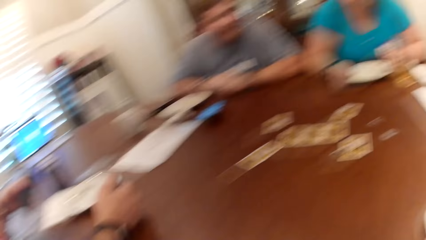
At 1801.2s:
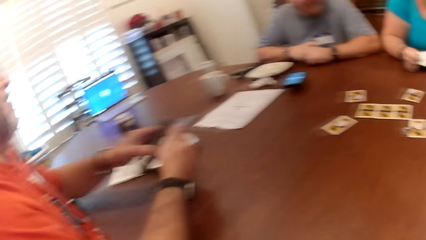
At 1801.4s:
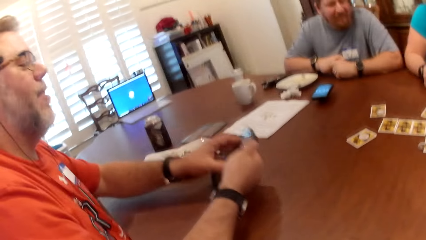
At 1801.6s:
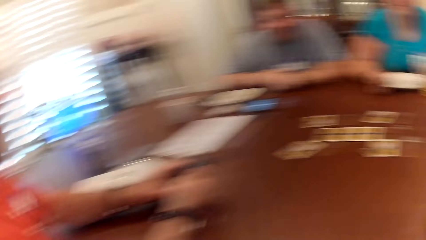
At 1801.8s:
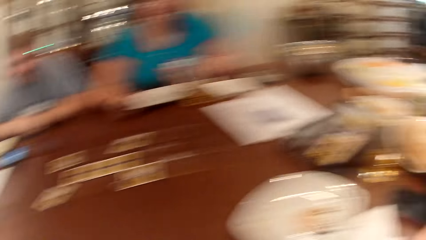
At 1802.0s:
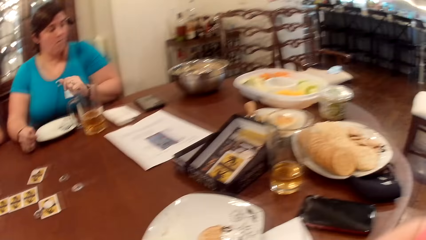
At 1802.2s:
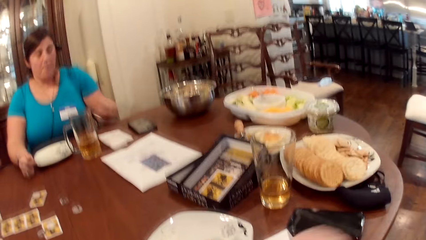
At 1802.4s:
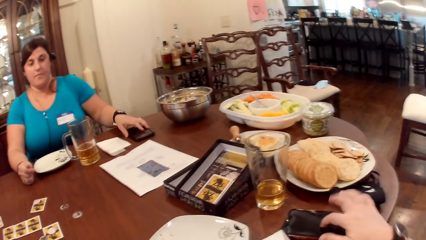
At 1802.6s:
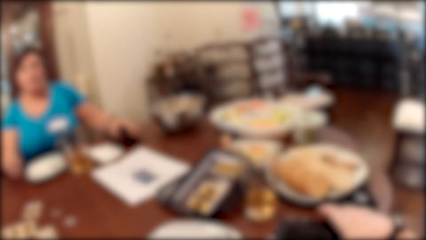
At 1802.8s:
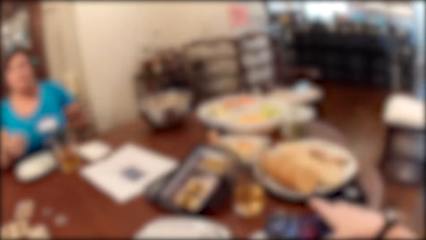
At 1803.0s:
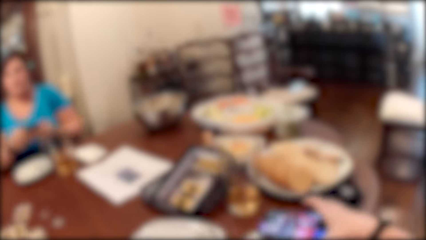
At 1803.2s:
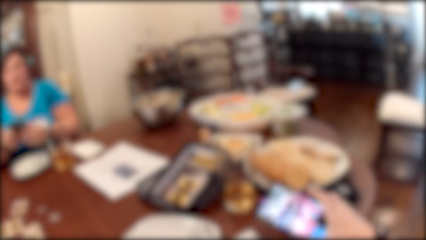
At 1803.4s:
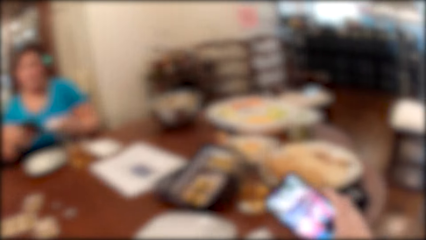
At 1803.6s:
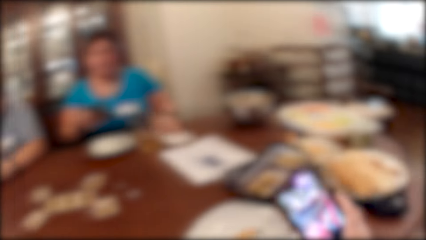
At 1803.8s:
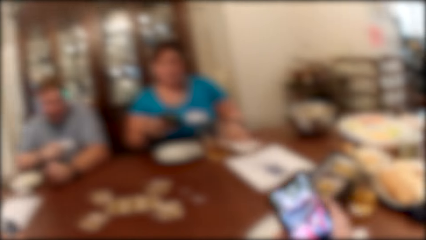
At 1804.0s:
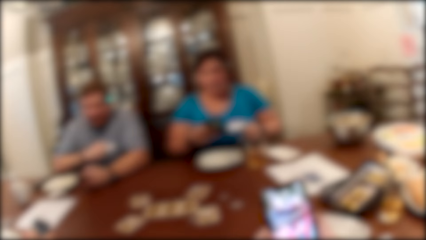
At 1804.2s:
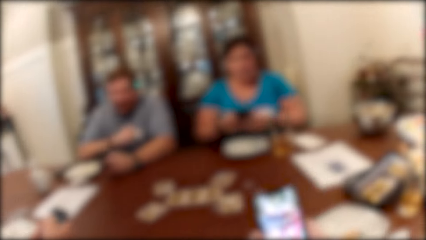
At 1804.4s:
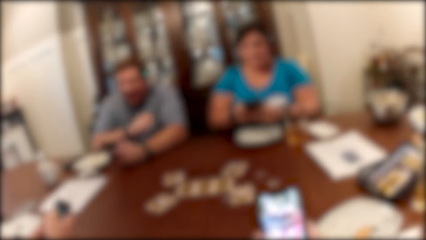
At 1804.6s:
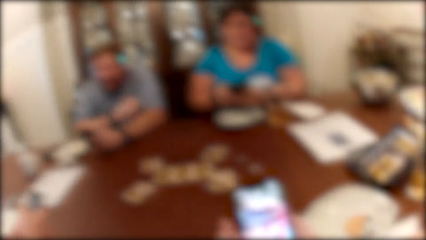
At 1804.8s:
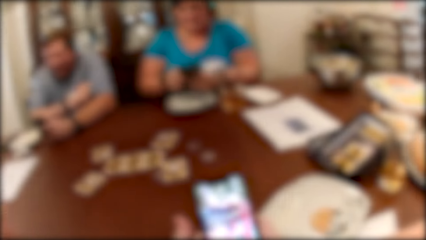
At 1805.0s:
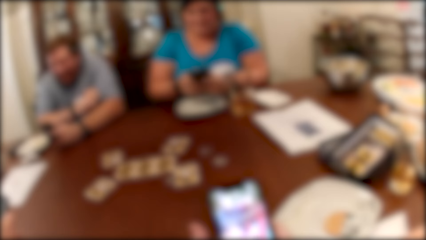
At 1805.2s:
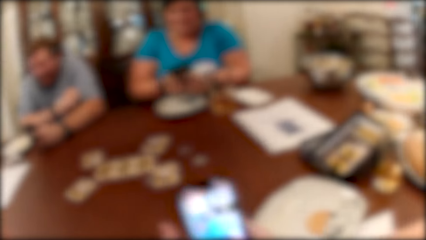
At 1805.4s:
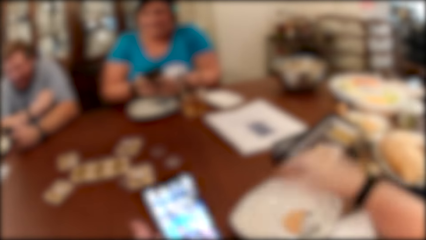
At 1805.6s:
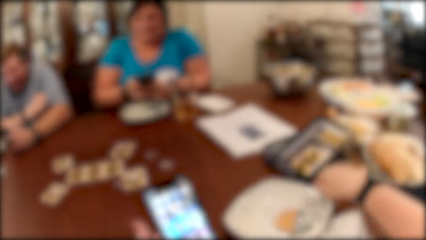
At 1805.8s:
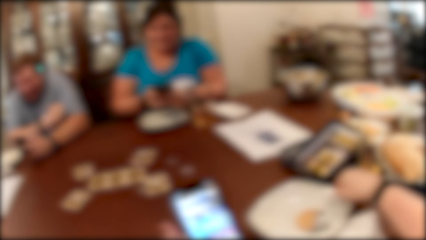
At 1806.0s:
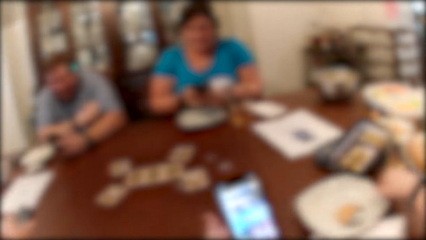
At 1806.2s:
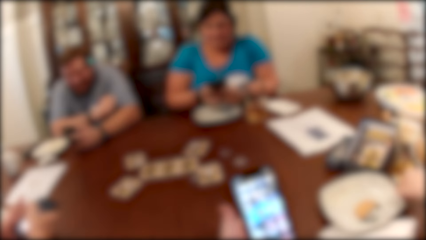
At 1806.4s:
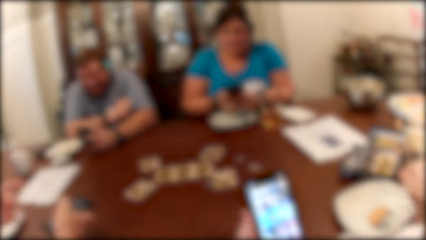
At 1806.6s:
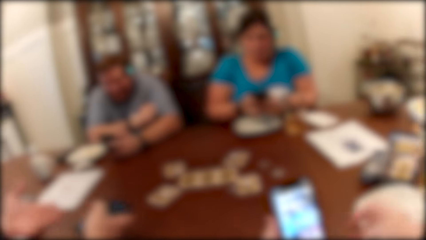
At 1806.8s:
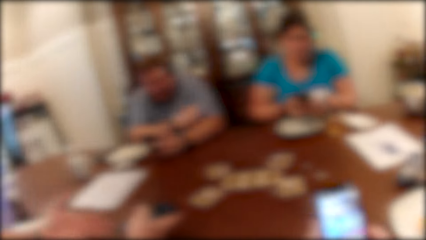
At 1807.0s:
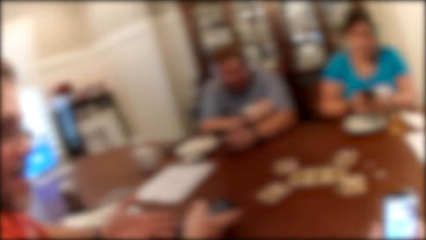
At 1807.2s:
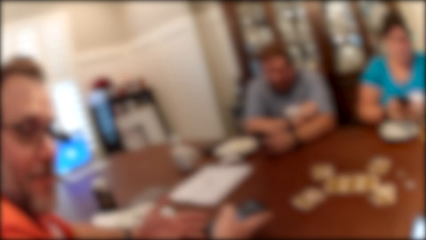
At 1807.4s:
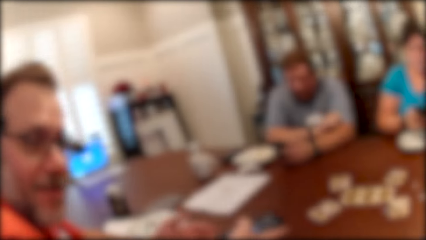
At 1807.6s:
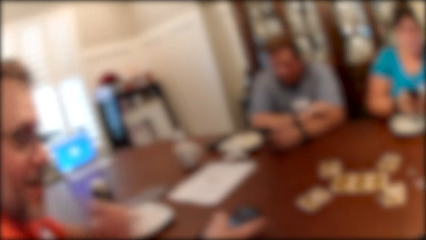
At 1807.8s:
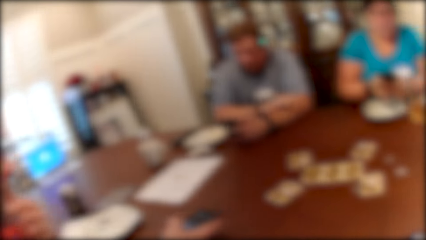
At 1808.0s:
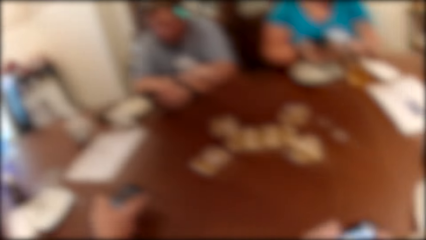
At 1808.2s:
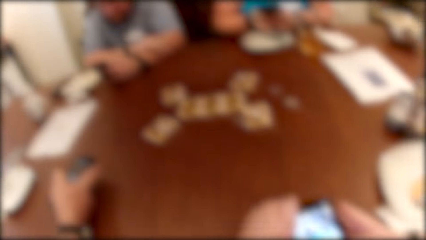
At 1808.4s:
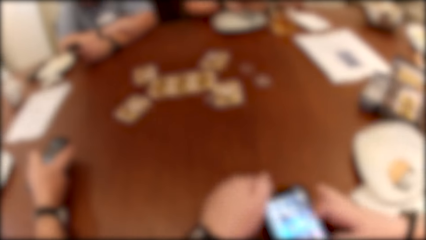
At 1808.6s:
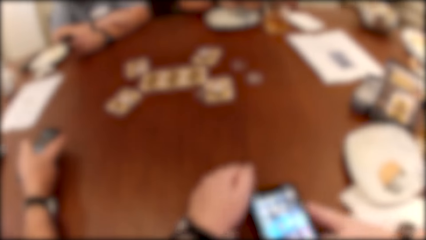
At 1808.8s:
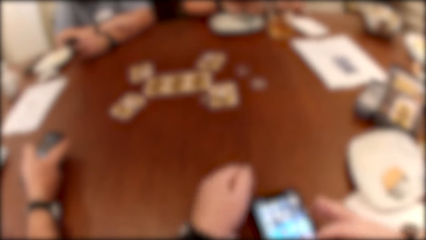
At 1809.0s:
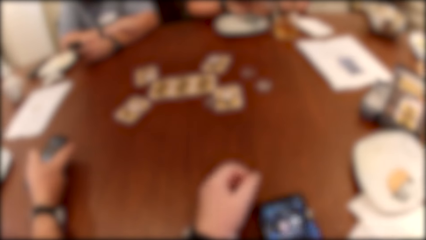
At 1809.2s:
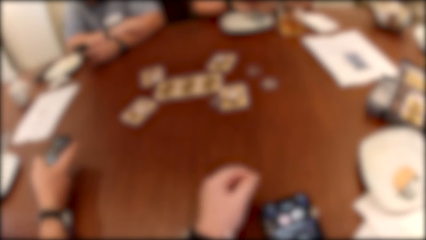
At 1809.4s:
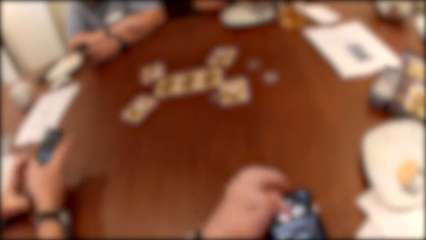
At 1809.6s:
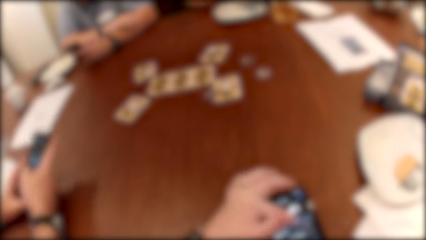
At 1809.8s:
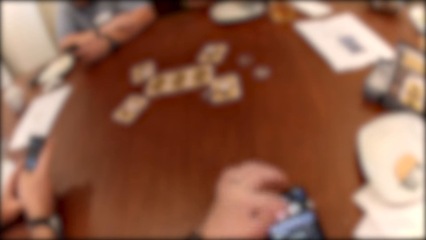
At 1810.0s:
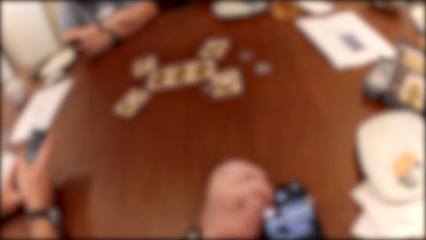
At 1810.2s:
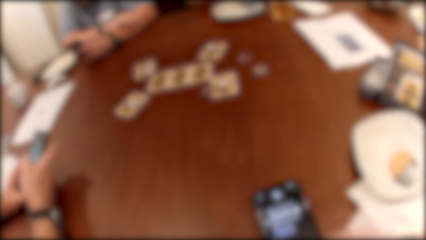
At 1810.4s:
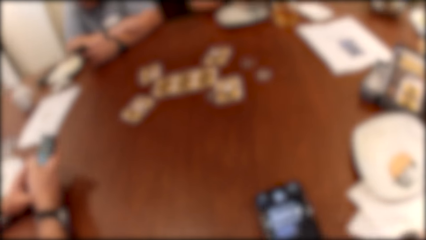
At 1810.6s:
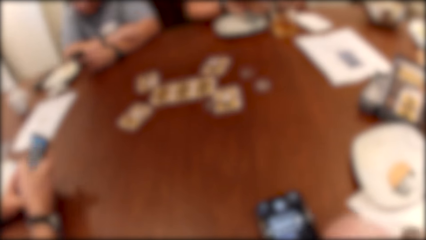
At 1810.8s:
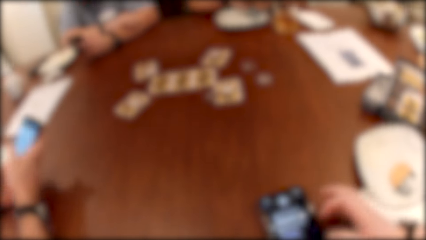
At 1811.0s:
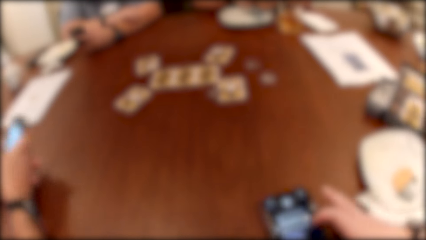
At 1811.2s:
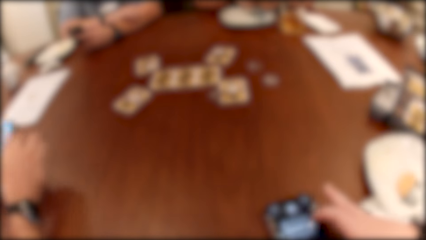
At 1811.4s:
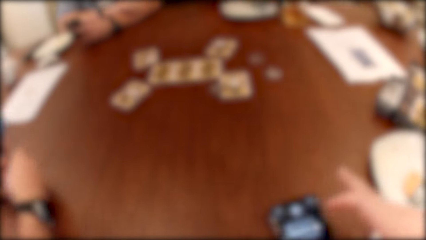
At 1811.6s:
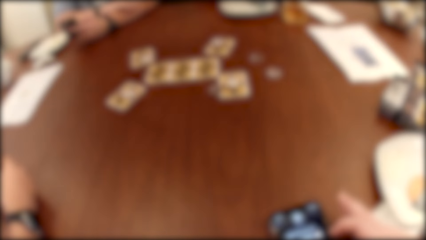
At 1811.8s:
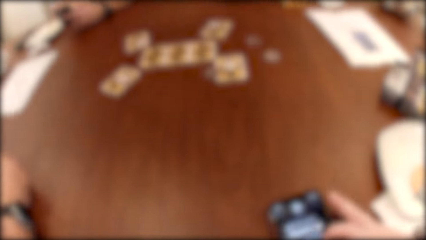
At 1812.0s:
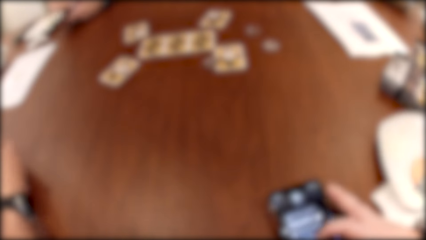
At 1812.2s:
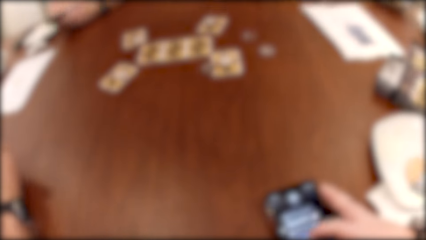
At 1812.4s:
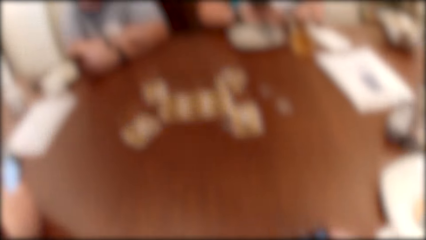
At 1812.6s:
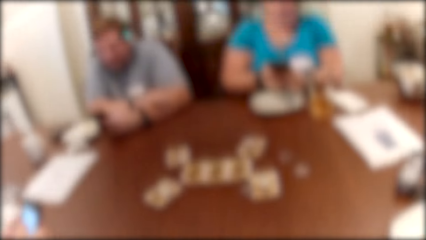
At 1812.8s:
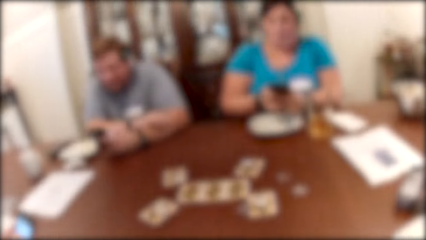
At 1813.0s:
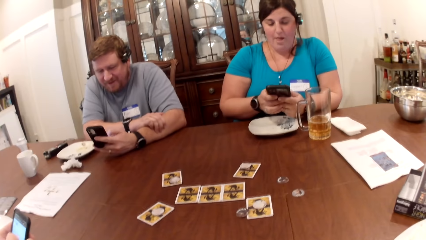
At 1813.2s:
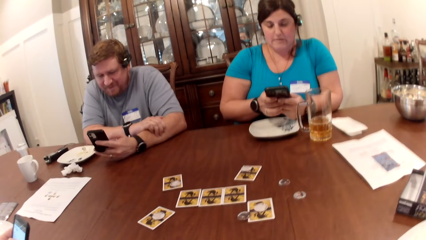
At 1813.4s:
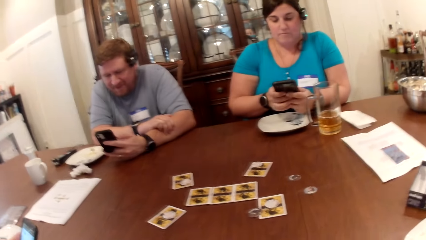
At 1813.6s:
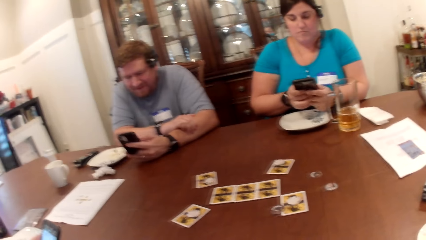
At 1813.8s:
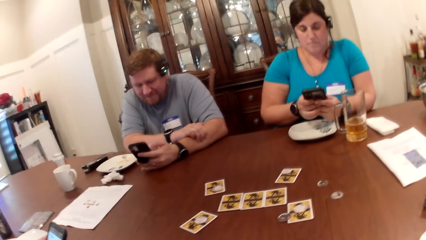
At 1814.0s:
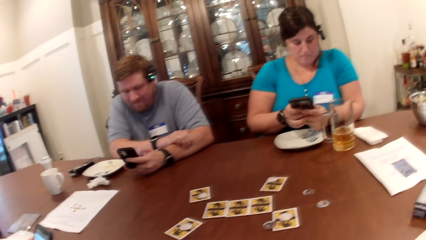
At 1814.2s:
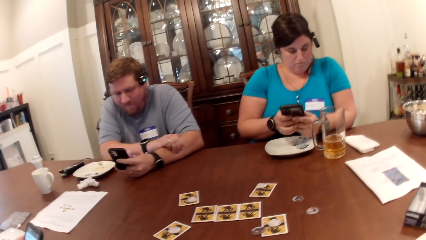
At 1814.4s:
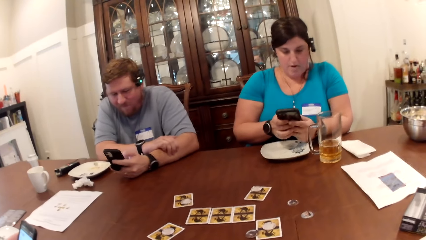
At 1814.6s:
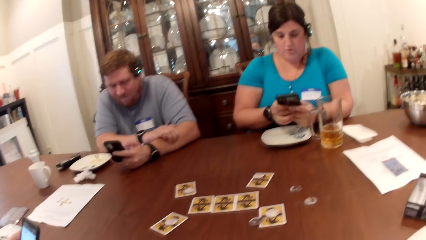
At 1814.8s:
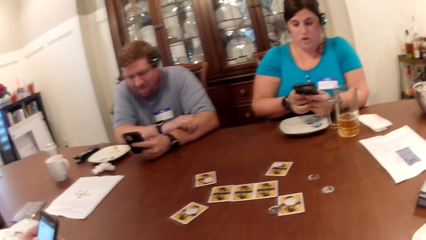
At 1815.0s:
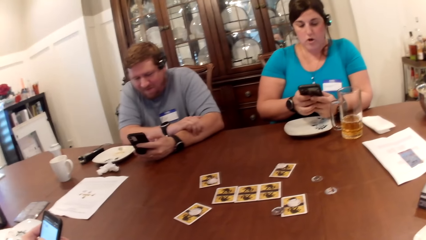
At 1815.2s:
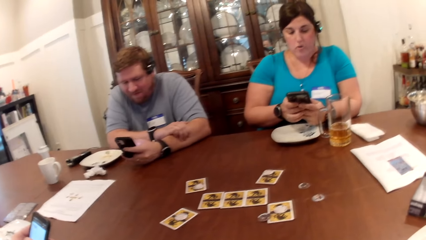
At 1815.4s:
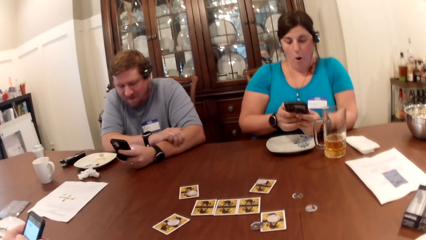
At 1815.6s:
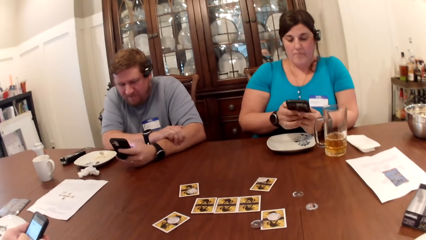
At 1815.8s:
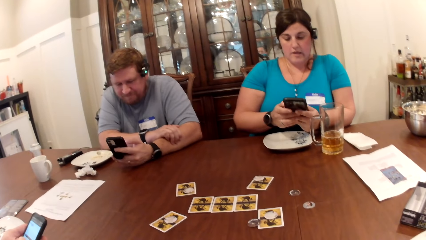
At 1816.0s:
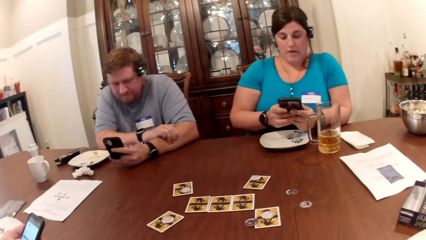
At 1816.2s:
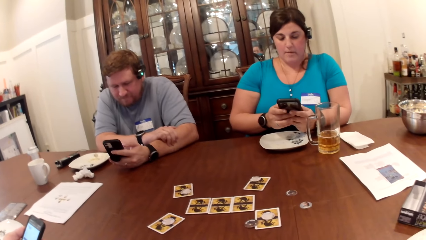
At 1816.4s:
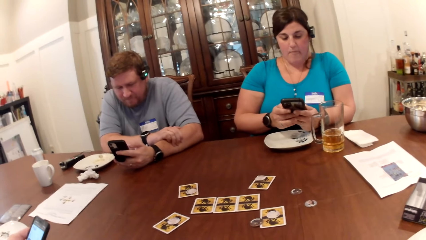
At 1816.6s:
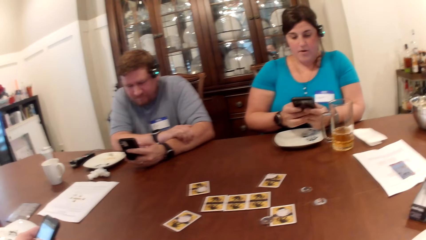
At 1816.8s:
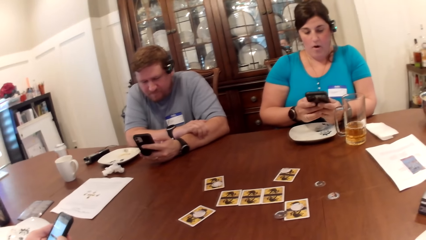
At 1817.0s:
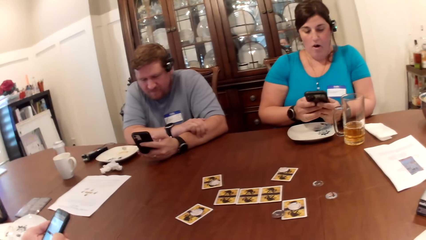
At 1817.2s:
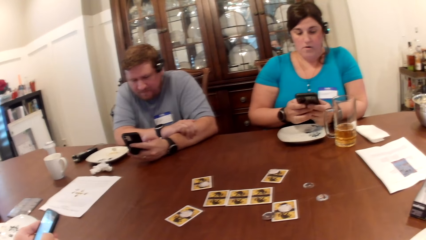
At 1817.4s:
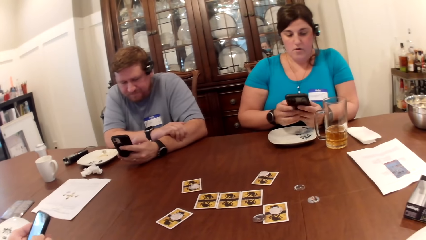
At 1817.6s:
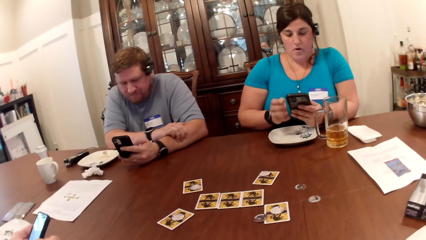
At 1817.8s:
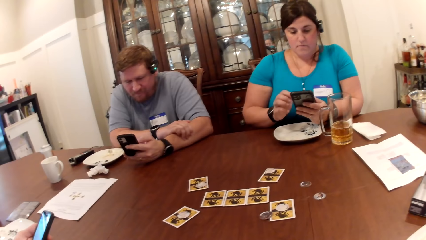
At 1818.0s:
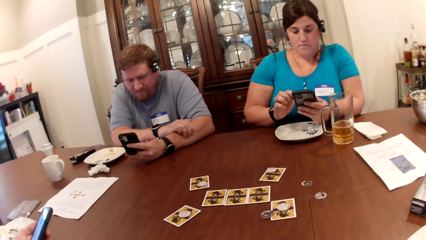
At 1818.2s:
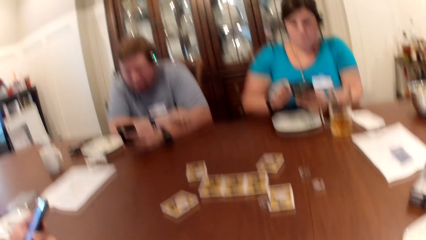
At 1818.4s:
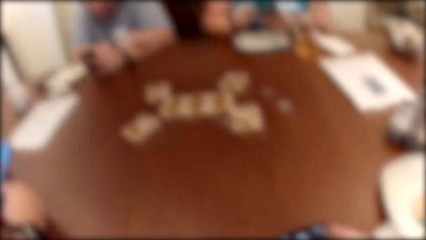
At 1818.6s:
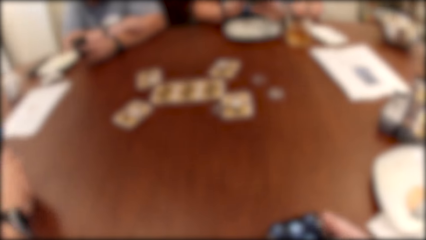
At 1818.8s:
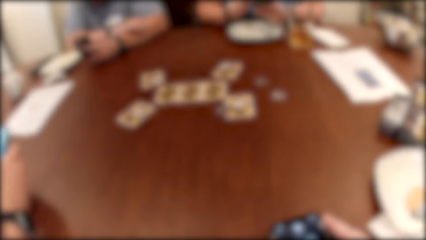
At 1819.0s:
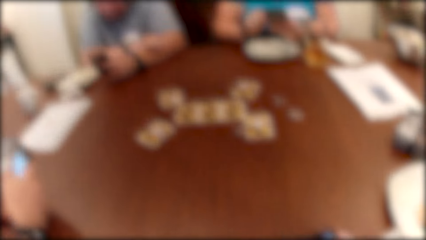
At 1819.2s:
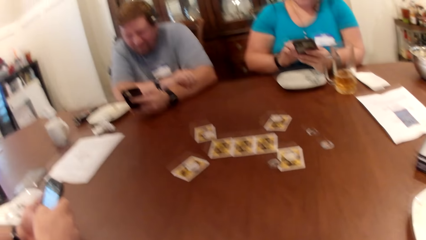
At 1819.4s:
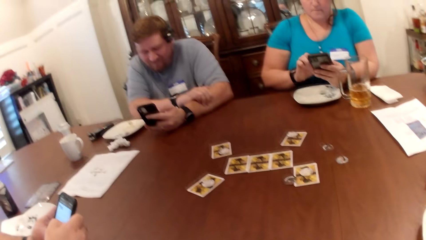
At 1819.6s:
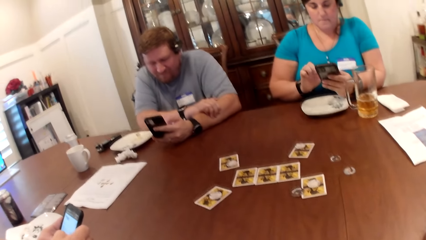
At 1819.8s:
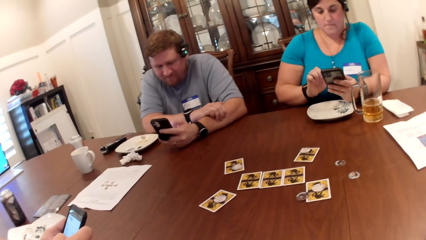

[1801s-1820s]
The man picks up a phone on the table with his left hand. He holds the phone with both hands. The camera wearer picks up a phone on the table with her right hand. The woman picks up a phone on the table with her left hand. The woman passes the phone from her left hand to her right hand. The camera wearer passes the phone from her right hand to her left hand. The woman holds the phone with both hands. The camera wearer adjusts the plate on the table with her right hand. She dialogues with the man. She drops the phone on the table with both hands. She operates the phone with both hands alternatively. The man passes the phone from his right hand to his left hand. Another man operates the phone in his right hand with his right hand. The woman scrolls the phone. The first man scrolls the phone. The woman operates the phone in her left hand with her right hand.
